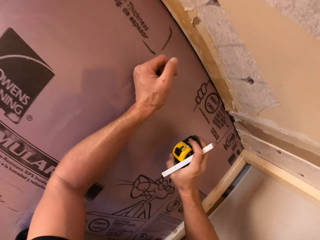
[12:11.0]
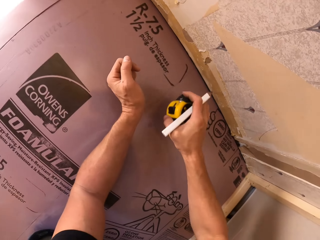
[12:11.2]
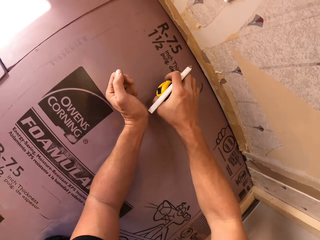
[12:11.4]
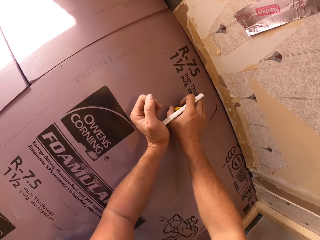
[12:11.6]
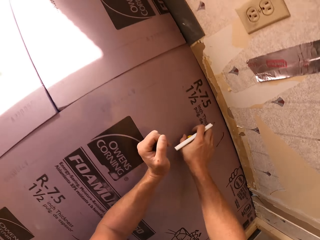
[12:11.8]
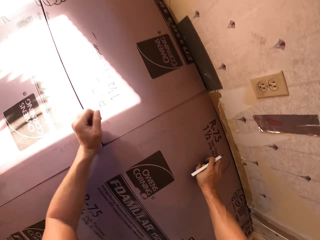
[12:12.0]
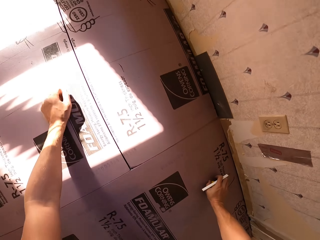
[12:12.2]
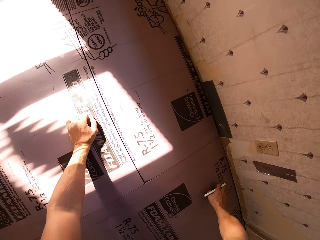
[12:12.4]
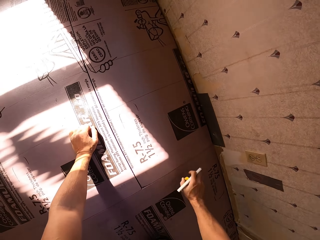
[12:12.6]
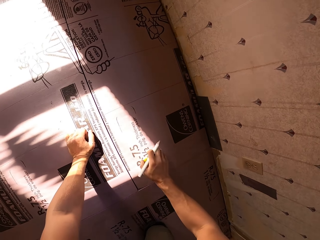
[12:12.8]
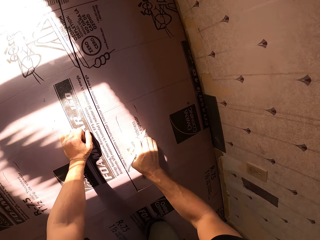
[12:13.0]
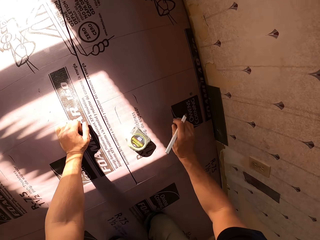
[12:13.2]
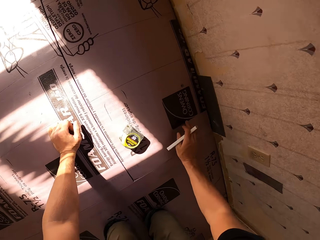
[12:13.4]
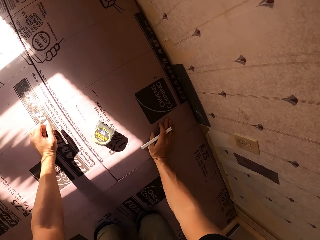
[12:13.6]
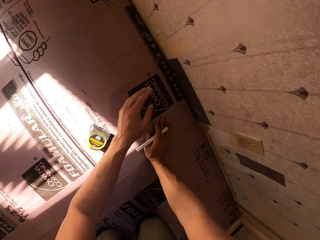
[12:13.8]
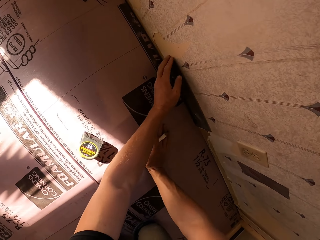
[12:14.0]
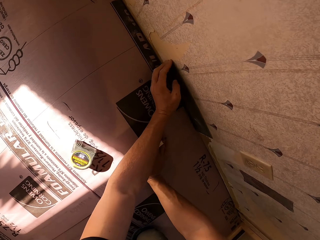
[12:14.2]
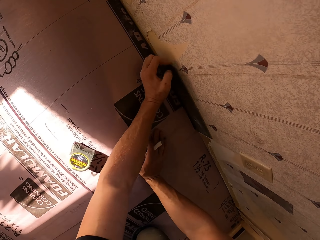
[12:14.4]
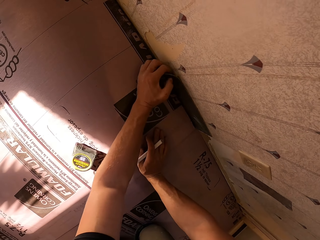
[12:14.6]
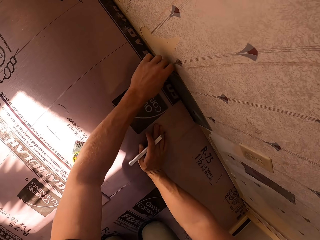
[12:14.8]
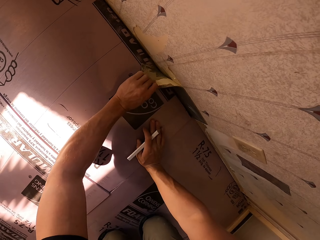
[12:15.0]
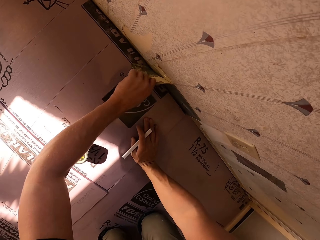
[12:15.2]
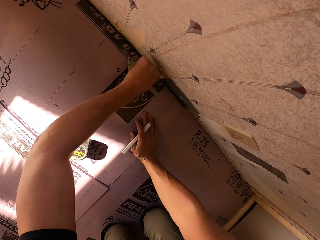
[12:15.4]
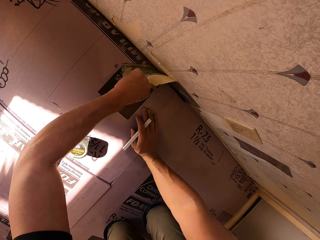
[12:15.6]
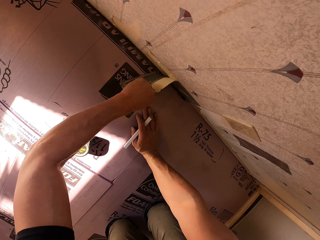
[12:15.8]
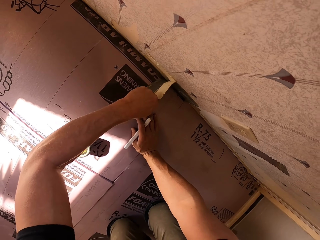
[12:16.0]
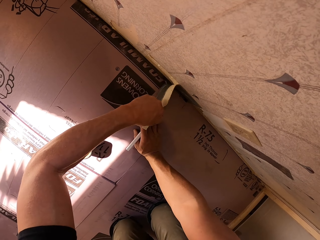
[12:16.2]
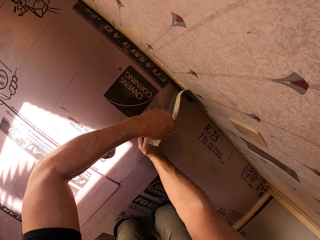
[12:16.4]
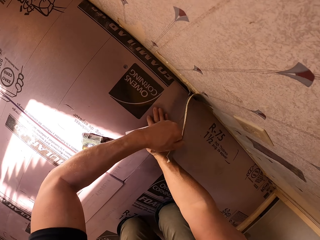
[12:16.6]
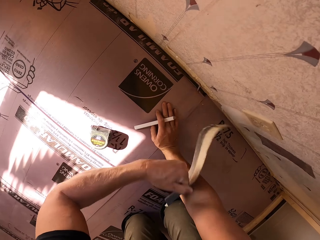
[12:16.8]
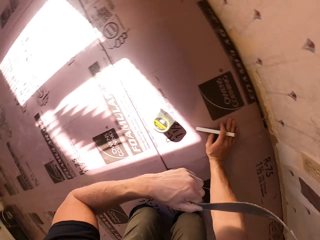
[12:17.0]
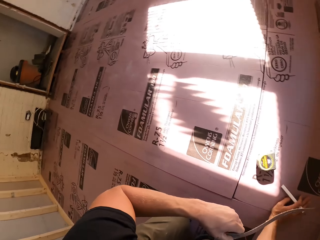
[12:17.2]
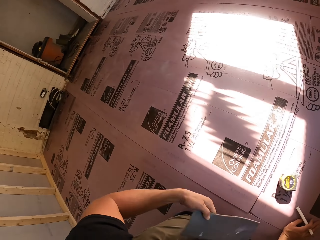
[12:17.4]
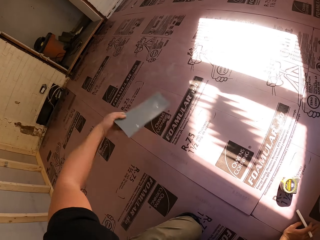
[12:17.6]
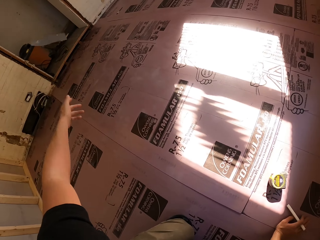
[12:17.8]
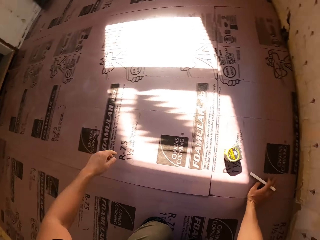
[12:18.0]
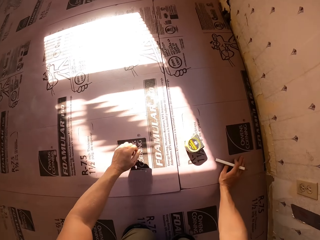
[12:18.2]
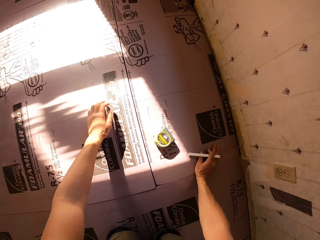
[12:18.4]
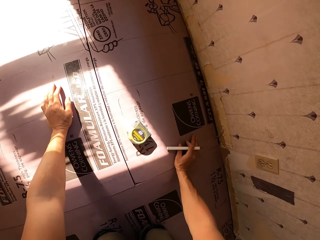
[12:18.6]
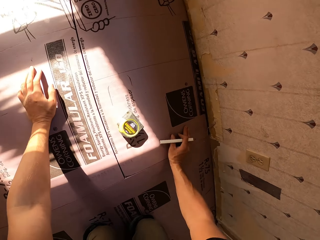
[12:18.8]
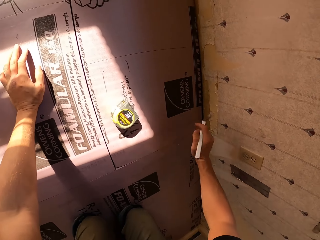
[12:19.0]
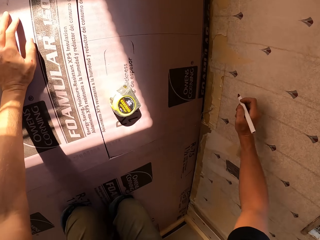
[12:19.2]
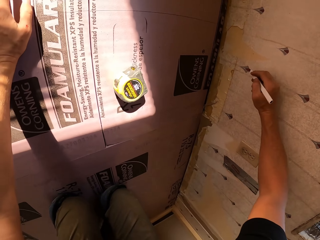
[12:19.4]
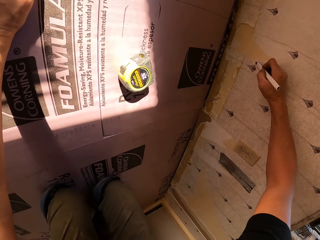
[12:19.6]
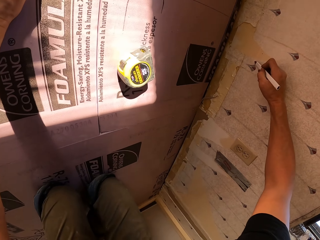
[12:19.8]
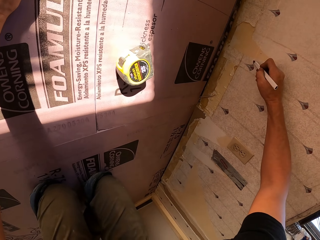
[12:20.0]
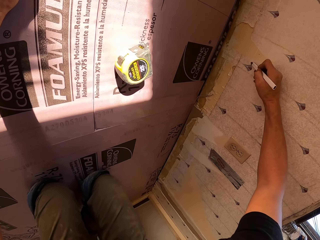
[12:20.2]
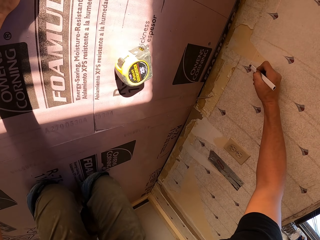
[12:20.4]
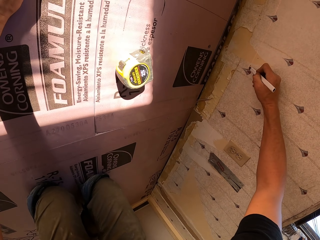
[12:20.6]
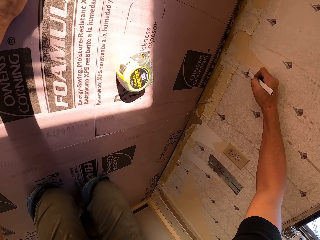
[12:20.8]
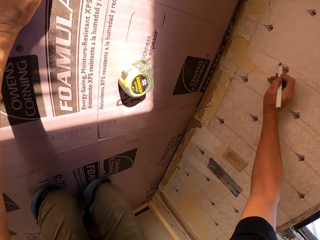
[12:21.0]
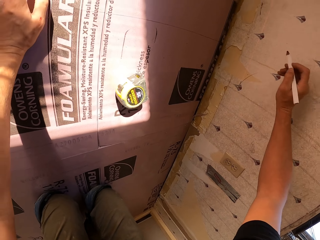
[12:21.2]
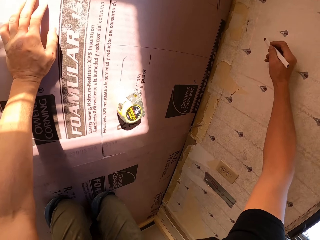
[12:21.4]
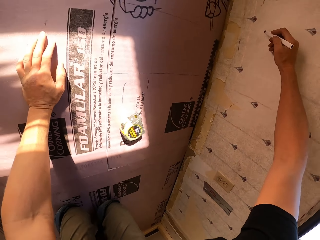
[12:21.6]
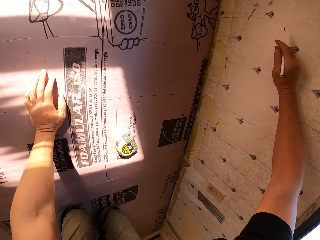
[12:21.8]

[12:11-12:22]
The camera wearer picks up the tape measure. He crawls on the floor. He places the tape measure on the floor. He peels off the floor wallpaper with his left hand. He throws the wallpaper in the cabinet. He draws a line on the wall with the pencil.

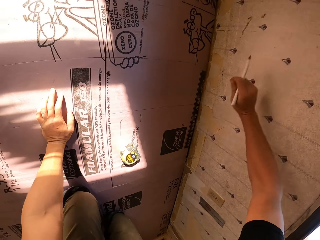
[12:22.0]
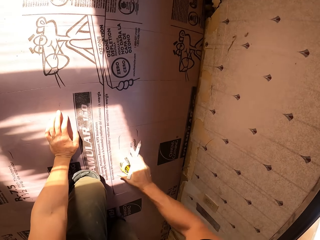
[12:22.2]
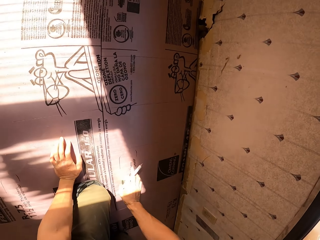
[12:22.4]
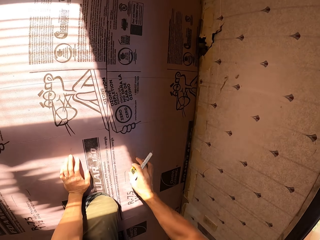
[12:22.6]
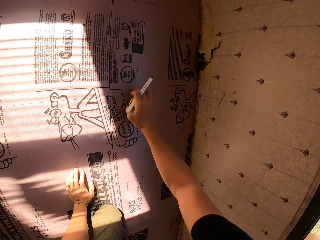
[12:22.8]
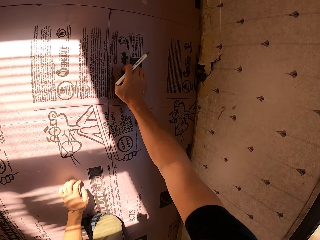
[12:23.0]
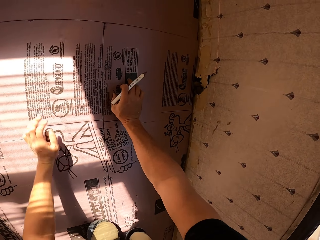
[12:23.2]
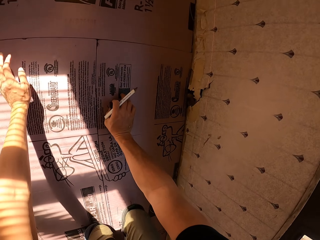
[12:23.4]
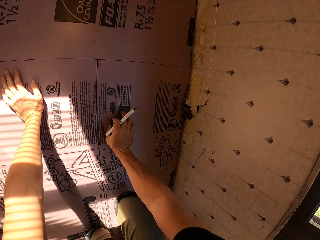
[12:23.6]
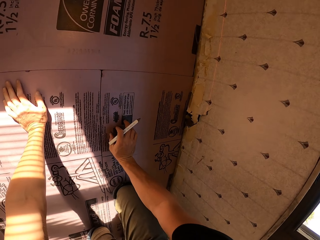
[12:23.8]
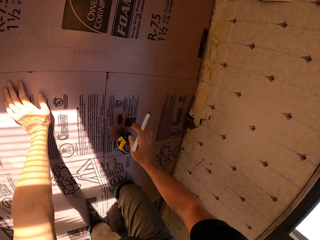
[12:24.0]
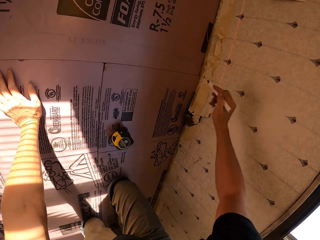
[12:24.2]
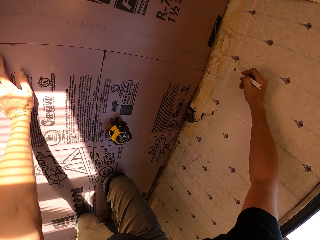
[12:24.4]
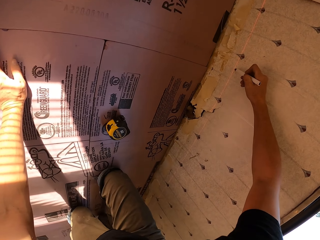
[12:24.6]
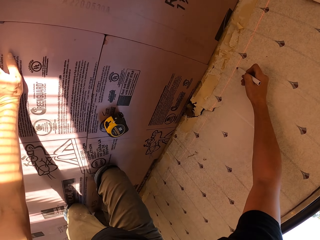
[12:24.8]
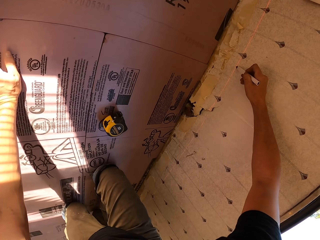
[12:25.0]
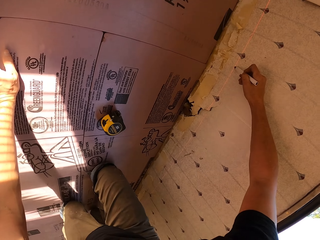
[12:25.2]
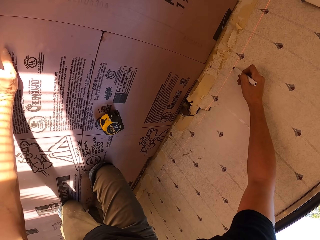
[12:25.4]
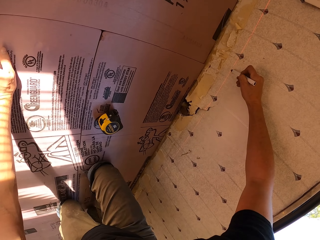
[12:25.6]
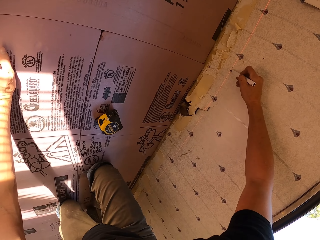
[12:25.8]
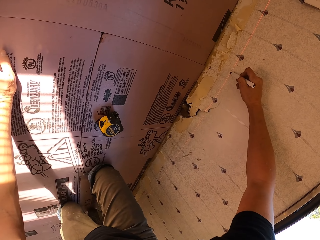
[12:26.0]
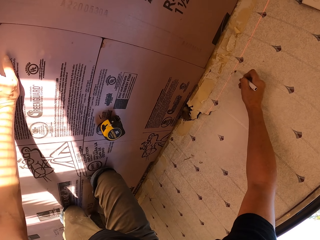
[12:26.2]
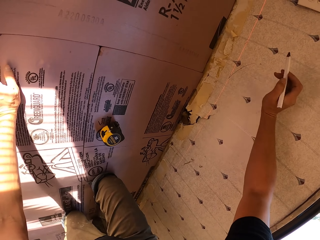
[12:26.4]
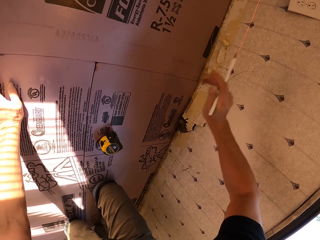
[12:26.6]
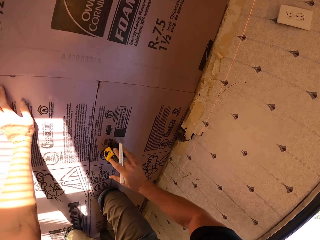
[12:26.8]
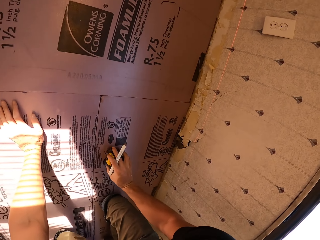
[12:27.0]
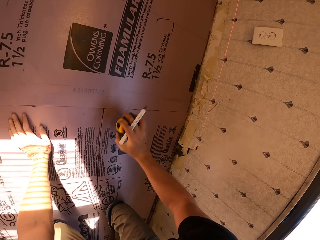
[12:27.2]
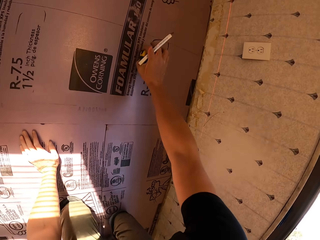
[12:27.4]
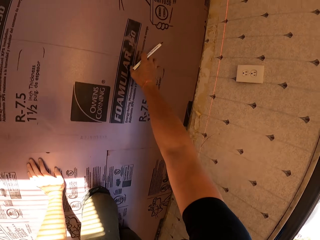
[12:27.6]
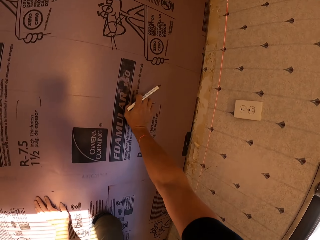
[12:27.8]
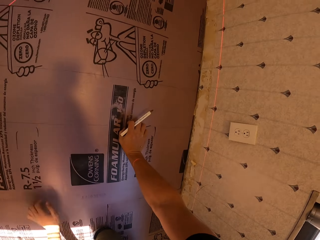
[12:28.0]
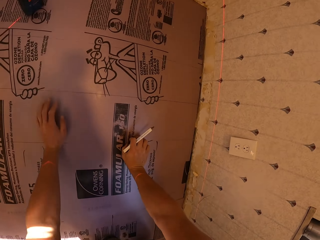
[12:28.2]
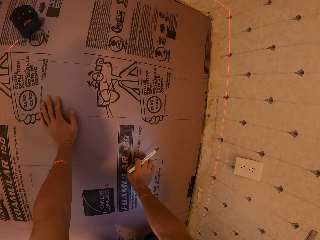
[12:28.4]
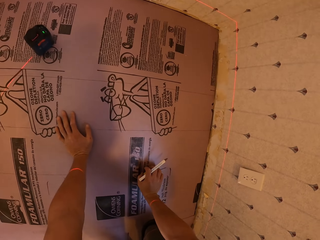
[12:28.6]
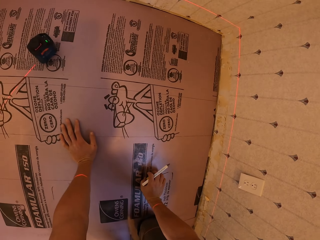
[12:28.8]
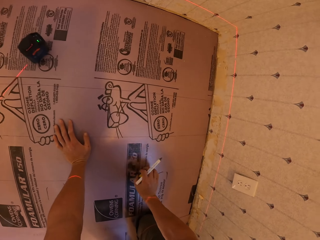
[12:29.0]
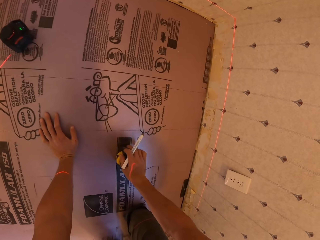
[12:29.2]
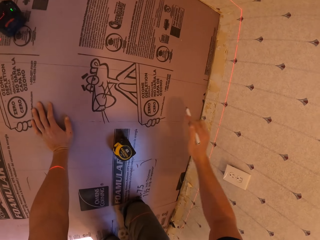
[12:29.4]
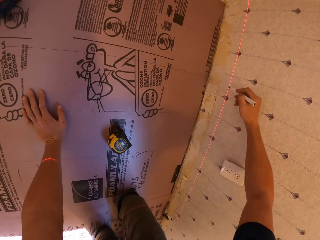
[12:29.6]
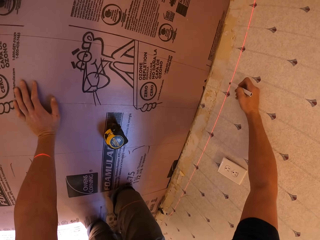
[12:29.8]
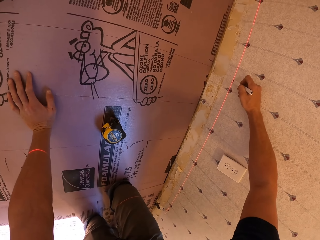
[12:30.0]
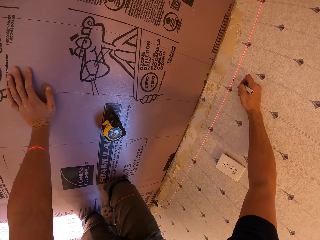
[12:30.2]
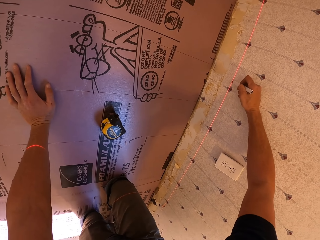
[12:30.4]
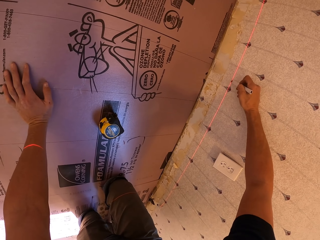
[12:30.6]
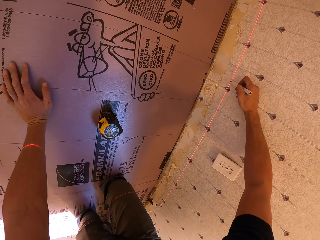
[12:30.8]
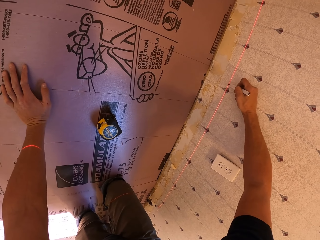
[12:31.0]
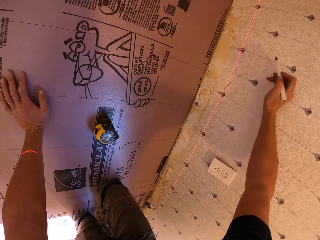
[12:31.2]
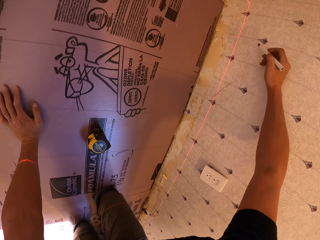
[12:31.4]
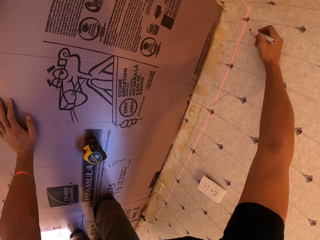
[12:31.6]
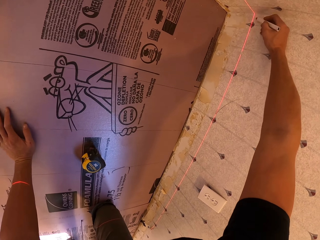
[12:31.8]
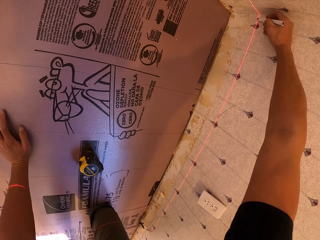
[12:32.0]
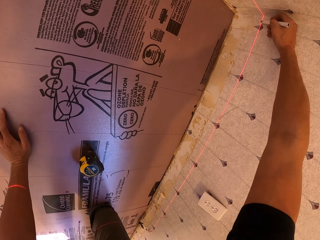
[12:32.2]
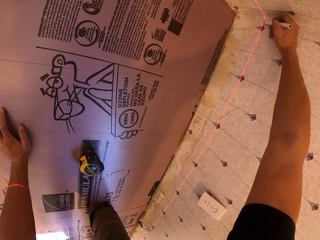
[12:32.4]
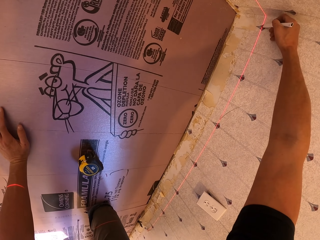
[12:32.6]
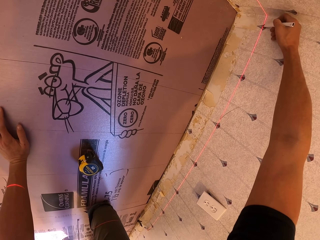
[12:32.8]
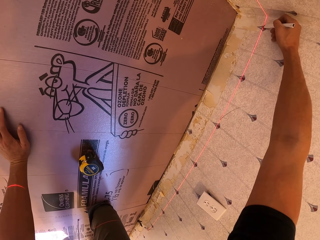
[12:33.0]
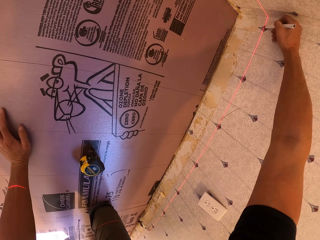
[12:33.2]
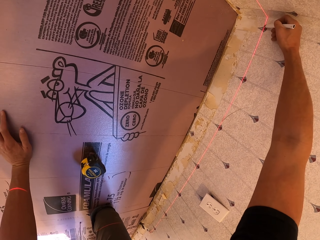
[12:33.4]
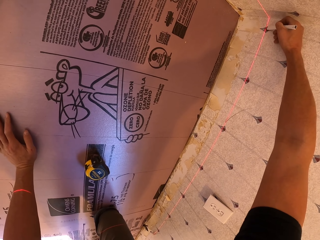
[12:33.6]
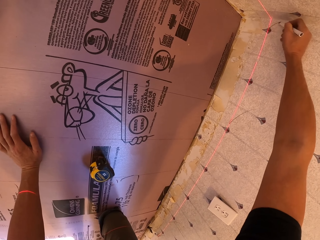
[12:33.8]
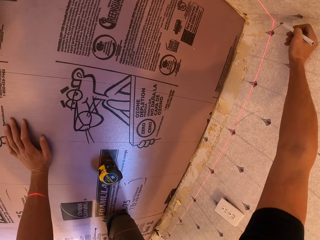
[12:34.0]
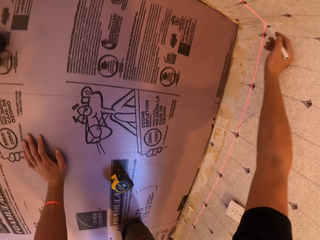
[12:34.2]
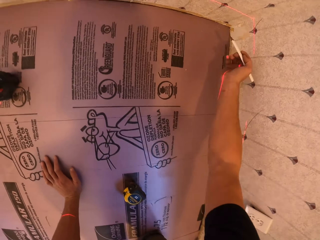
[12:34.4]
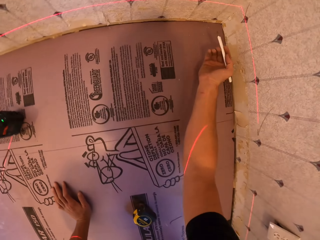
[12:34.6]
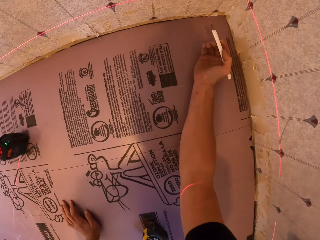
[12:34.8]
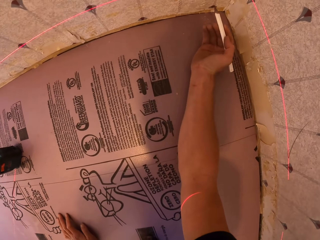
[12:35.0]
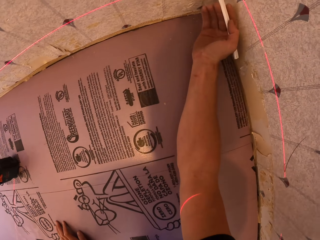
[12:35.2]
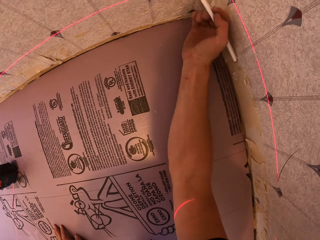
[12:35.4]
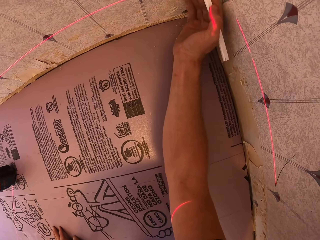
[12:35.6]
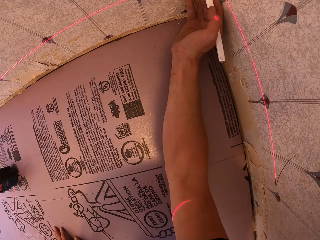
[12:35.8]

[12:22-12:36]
The camera wearer picks up the tape measure. They crawl on the floor. They place the tape measure on the floor. They draw a line on the wall with the pencil. They pick up the tape measure from the floor. They crawl on the floor. They place the tape measure on the floor. They draw a line on the wall with the pencil.
